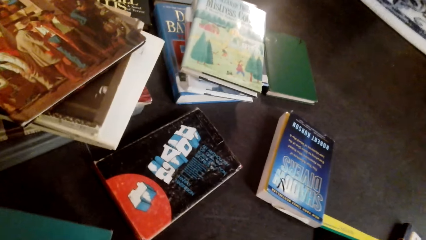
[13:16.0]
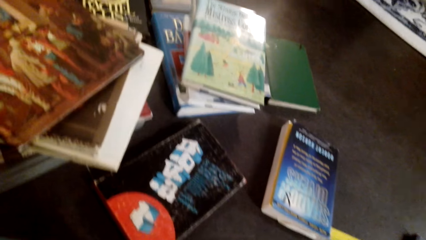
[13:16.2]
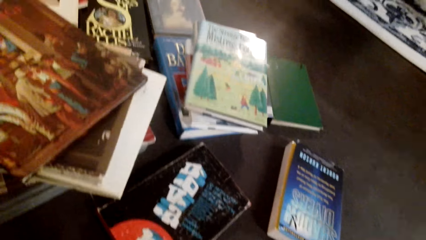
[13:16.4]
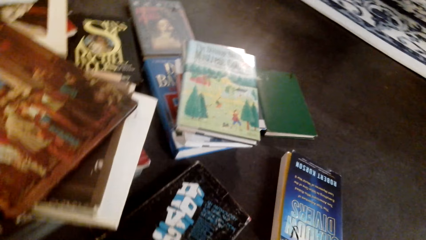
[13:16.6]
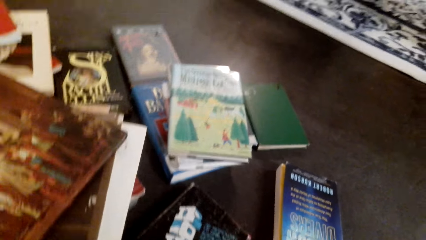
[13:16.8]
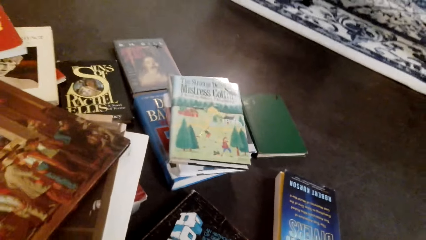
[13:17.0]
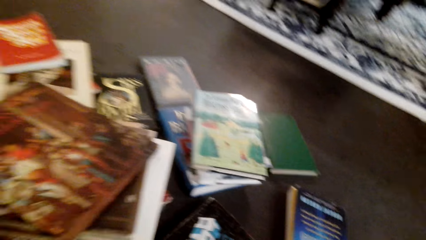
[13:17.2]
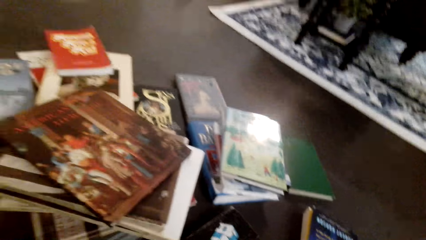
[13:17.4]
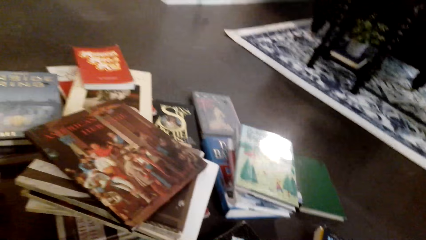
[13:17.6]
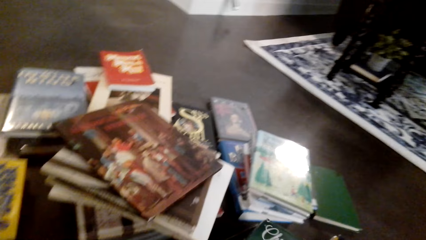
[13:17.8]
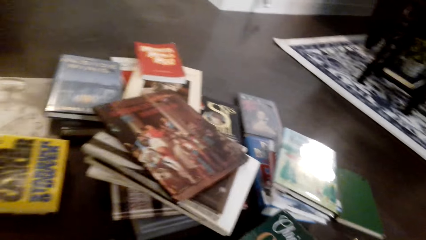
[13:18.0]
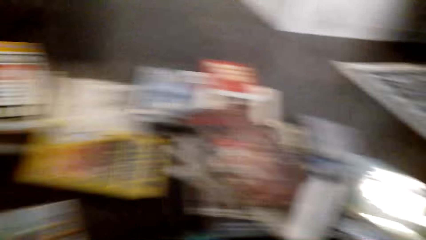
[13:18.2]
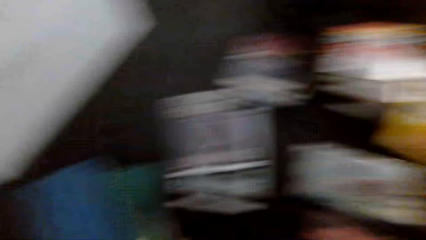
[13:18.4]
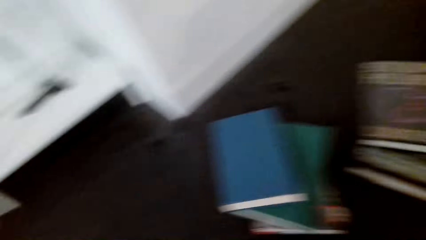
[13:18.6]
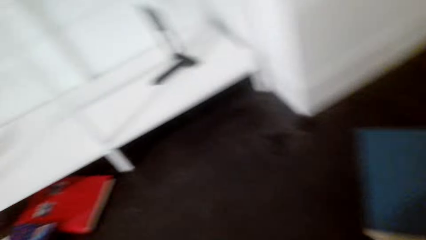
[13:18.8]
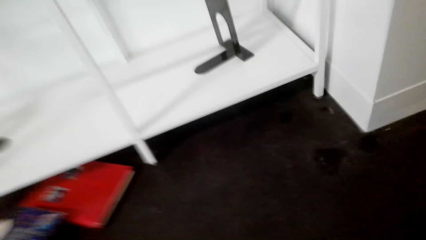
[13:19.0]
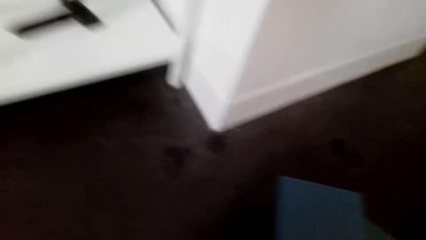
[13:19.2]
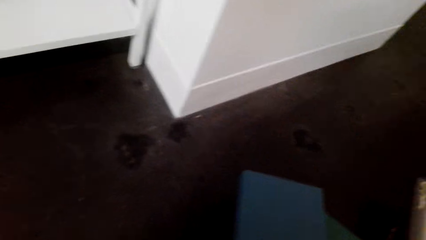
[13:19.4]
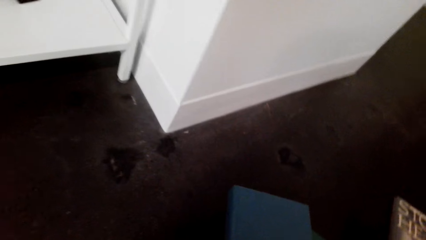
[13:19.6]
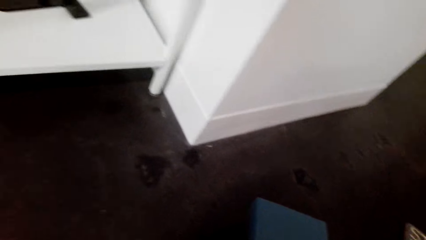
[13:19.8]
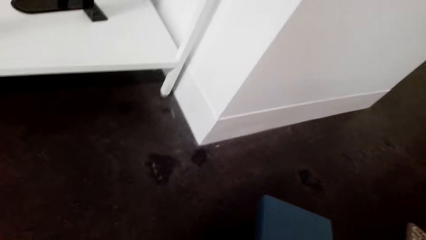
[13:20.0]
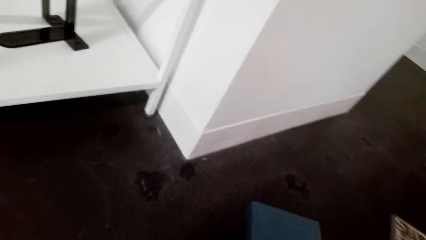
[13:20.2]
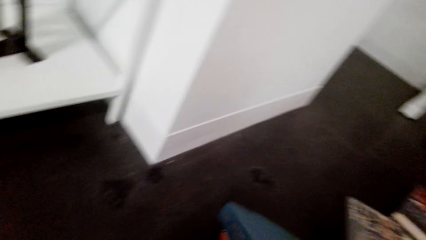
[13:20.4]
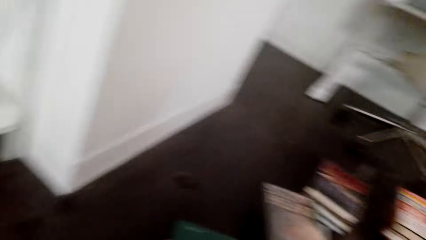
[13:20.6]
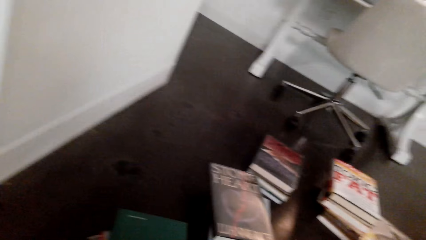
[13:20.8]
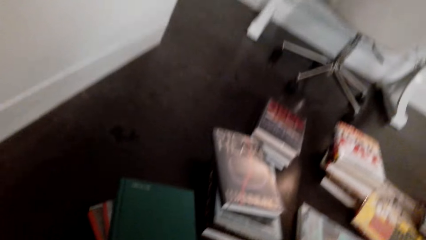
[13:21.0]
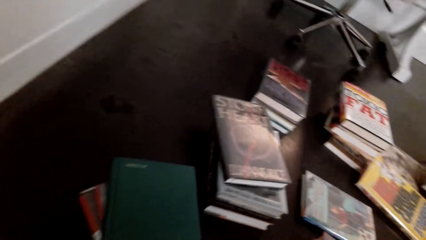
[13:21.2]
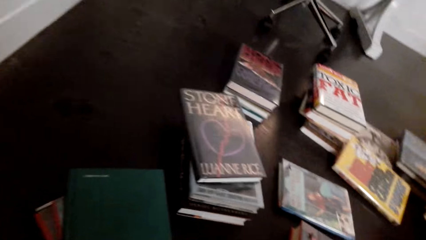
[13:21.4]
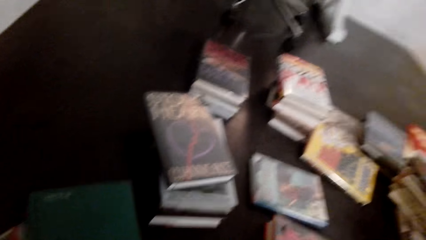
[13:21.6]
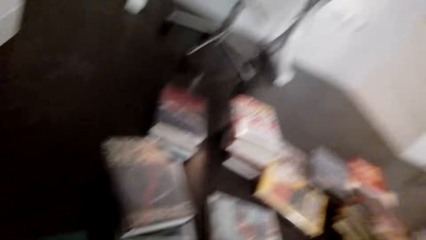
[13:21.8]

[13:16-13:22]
The camera wearer places the book on the floor.

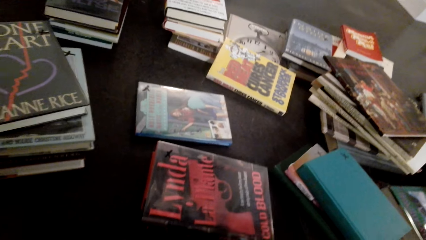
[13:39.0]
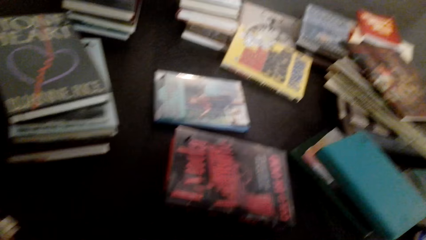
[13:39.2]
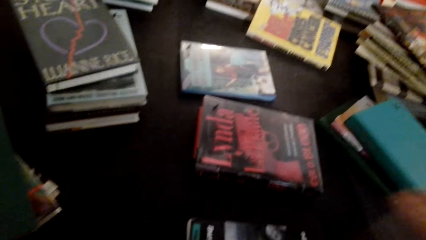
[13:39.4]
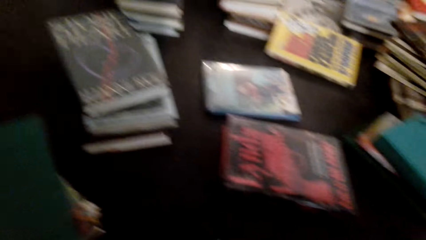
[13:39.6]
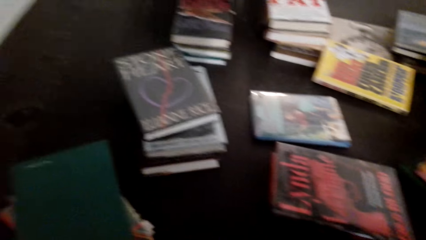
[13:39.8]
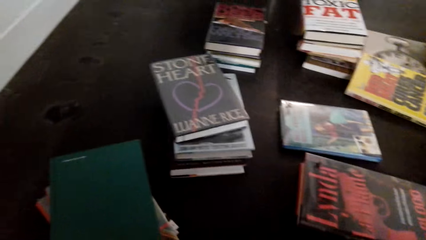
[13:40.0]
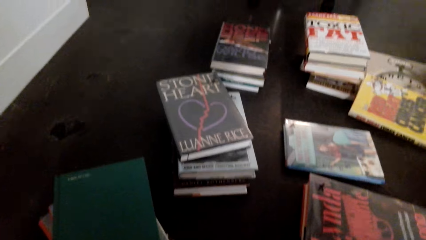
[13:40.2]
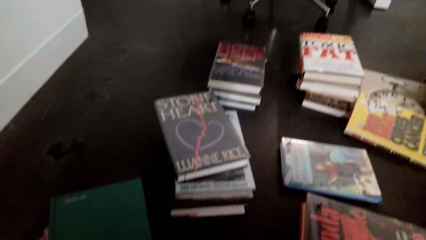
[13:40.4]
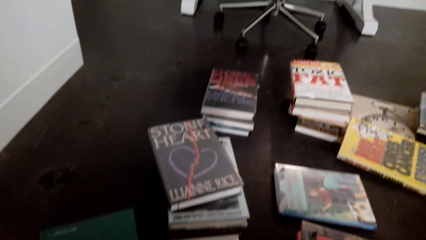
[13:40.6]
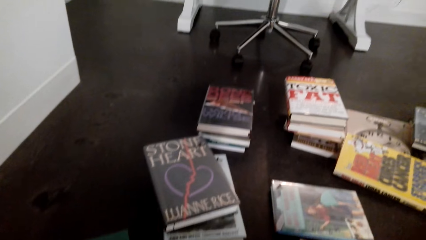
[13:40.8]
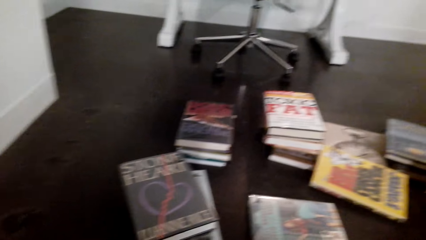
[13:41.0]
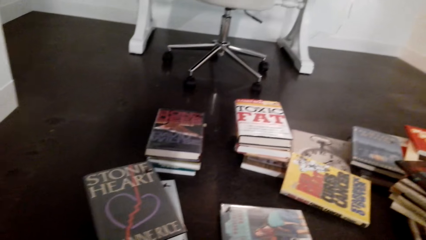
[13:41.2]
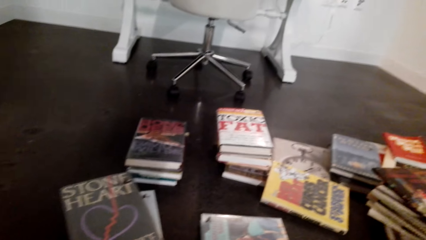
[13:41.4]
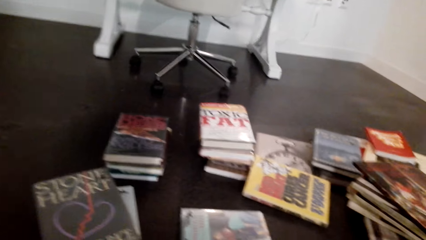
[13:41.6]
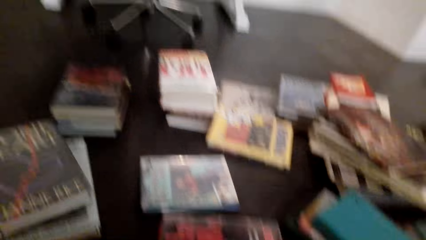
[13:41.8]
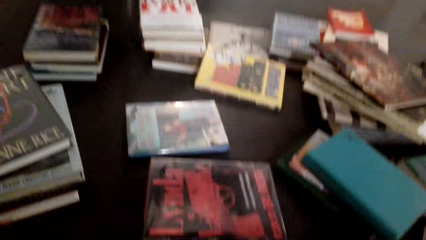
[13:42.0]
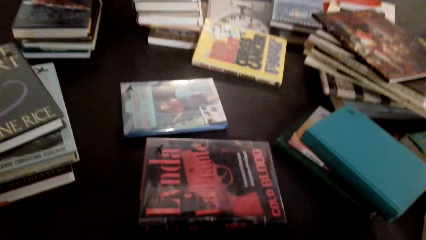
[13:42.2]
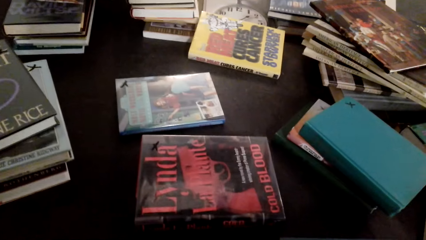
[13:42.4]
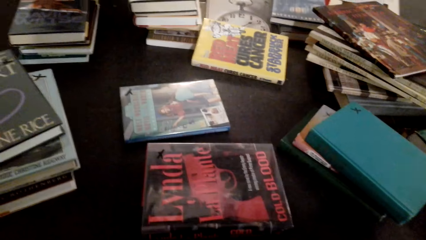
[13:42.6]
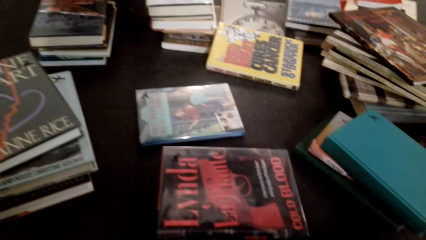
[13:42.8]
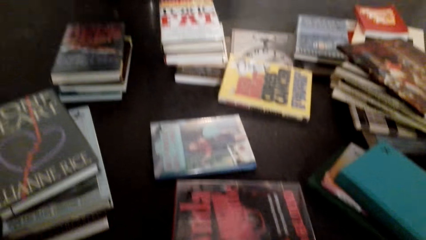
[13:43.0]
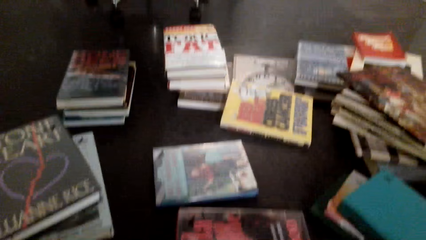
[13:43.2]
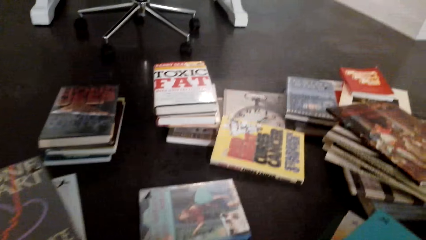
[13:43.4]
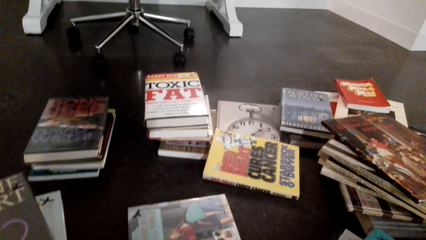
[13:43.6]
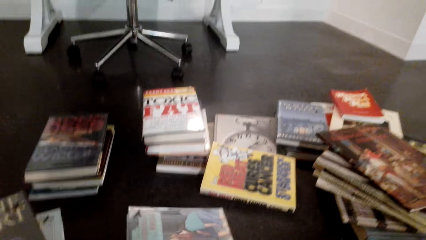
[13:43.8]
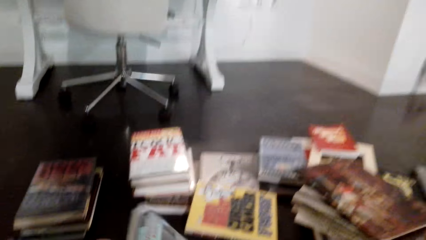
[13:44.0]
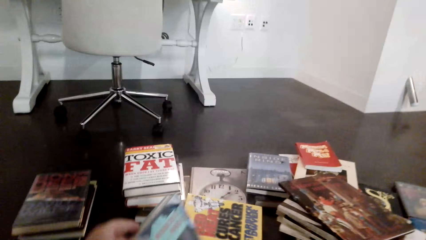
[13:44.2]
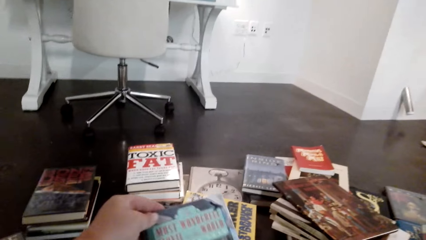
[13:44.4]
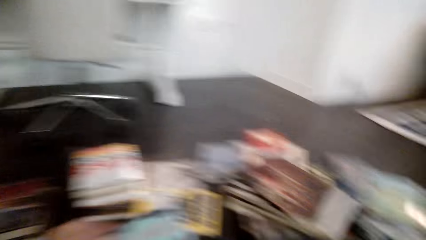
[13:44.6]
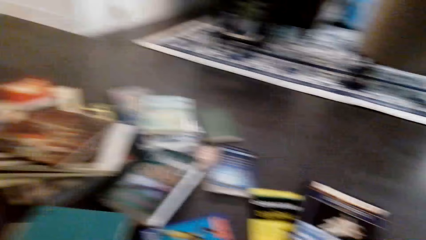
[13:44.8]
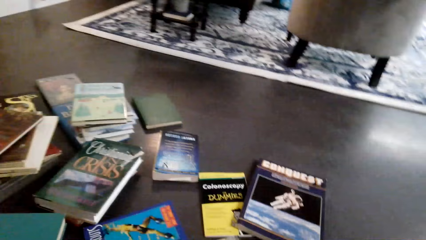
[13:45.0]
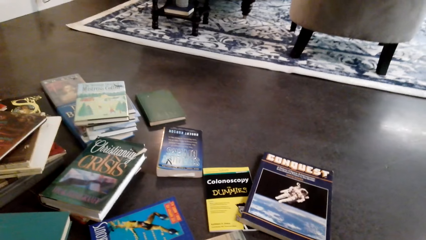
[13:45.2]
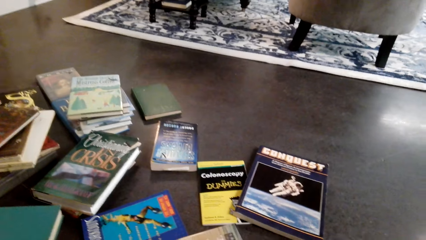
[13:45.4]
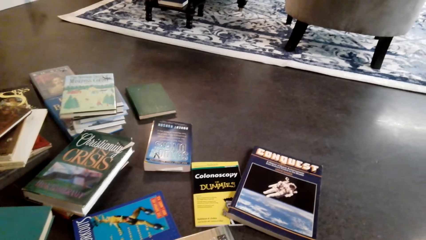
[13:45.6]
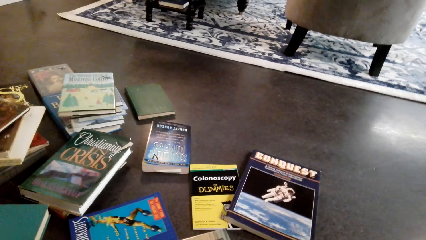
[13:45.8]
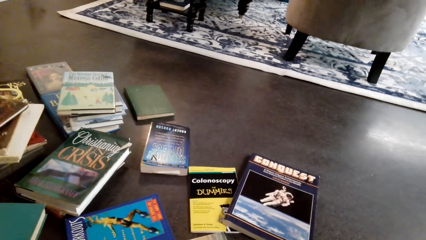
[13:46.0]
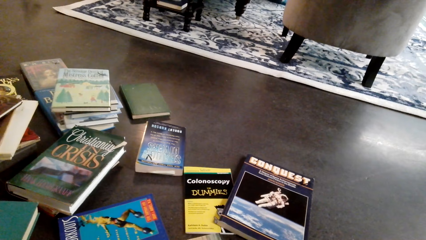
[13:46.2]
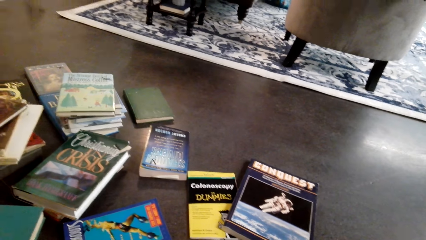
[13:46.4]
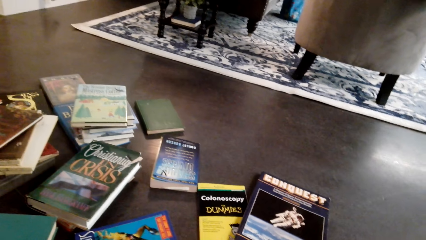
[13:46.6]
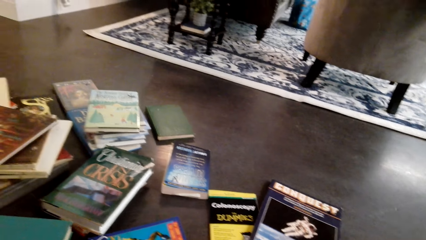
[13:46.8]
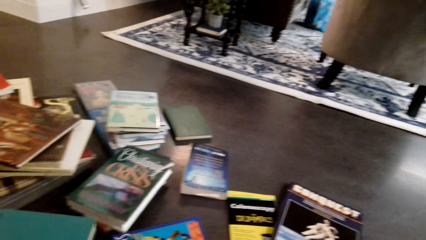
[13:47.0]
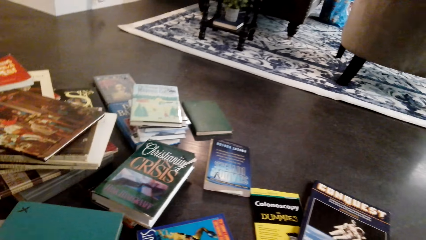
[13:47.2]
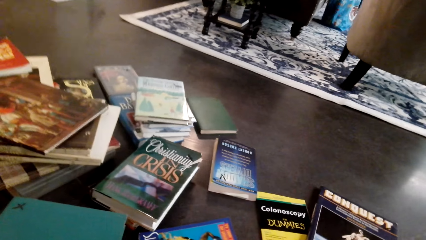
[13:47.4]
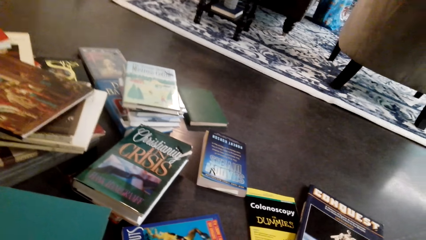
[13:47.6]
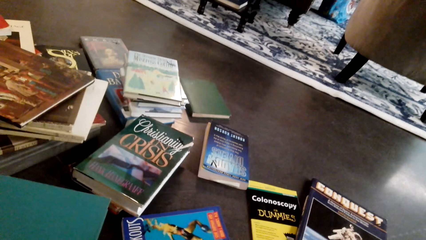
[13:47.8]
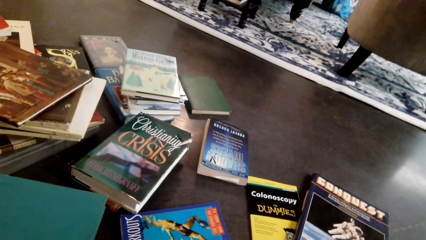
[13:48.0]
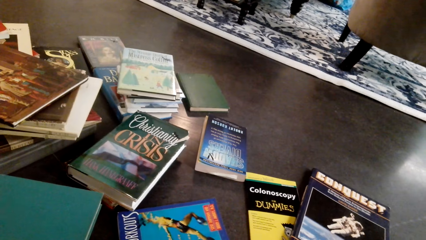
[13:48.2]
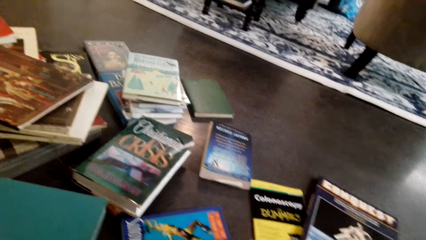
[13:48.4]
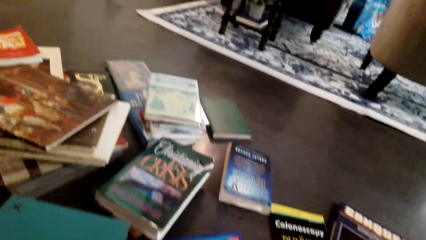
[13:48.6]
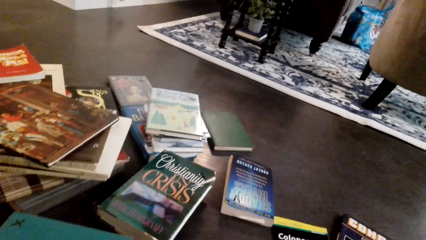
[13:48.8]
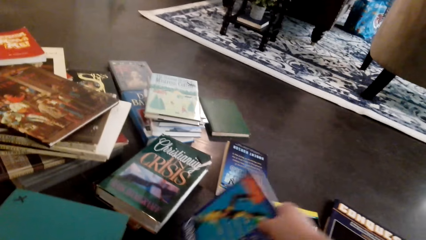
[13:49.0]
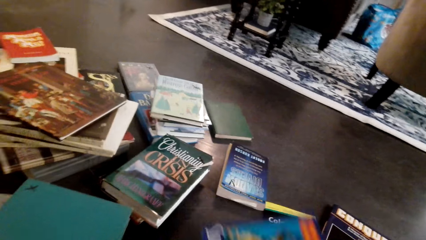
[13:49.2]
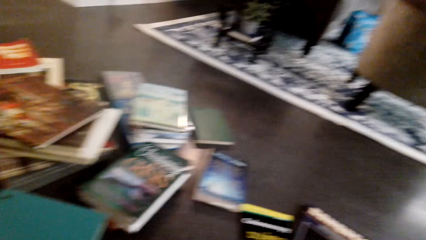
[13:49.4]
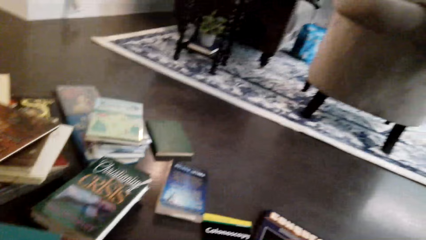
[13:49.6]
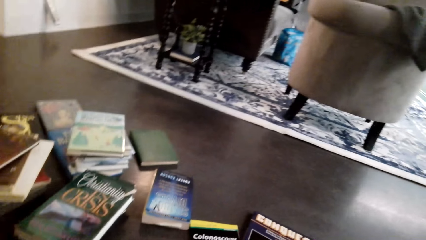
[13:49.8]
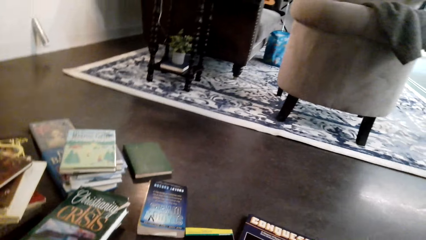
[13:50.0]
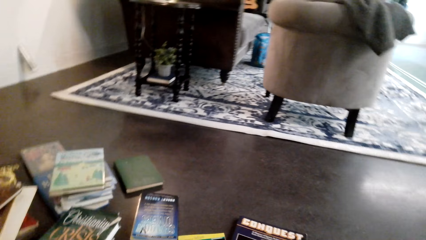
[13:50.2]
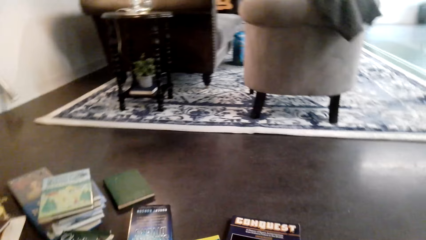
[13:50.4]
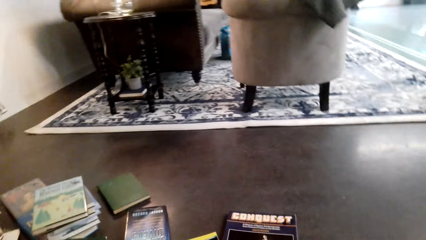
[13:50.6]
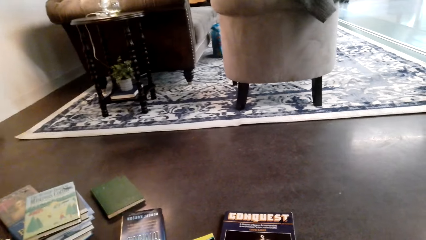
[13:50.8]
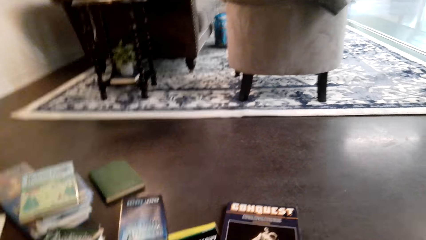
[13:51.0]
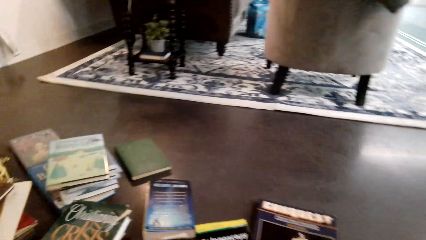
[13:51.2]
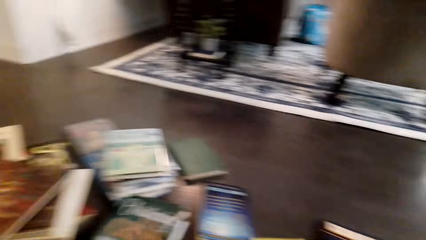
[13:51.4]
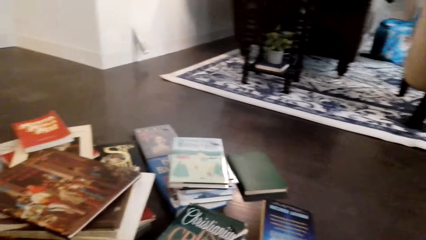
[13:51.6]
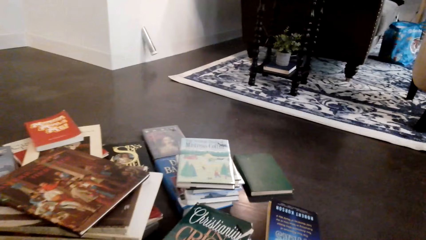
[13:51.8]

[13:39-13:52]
The camera wearer arranges books. They lift the book. They look at the books. They pick the book from the floor.
